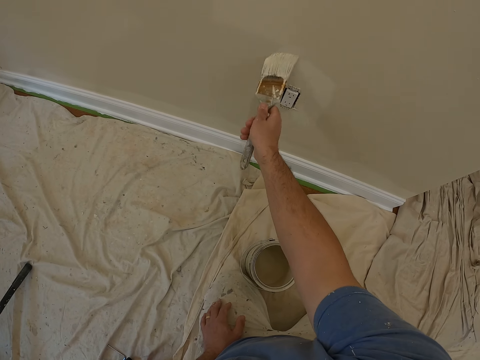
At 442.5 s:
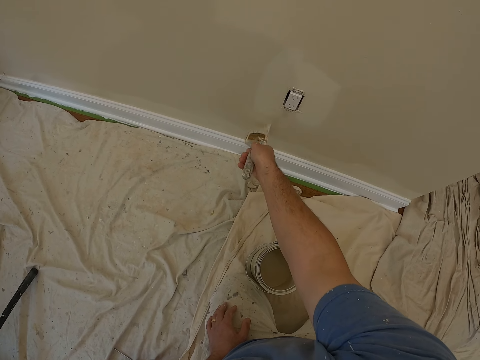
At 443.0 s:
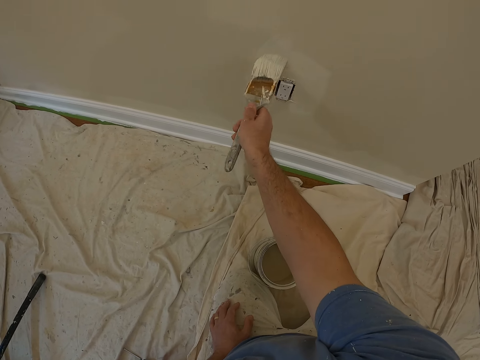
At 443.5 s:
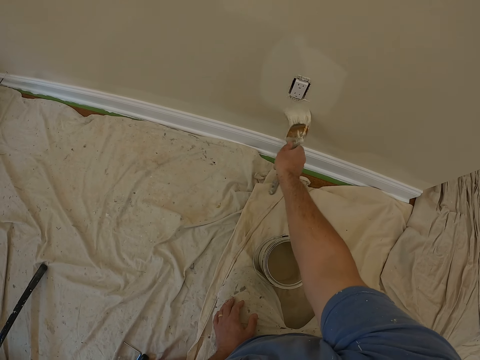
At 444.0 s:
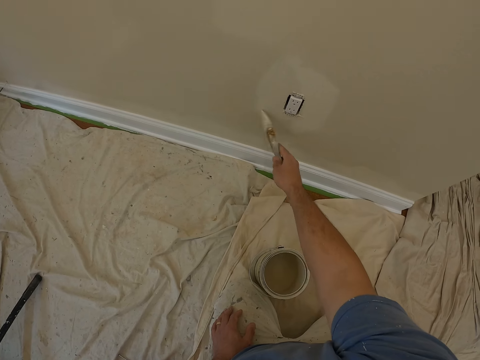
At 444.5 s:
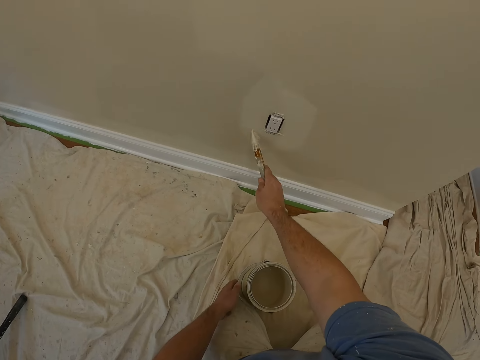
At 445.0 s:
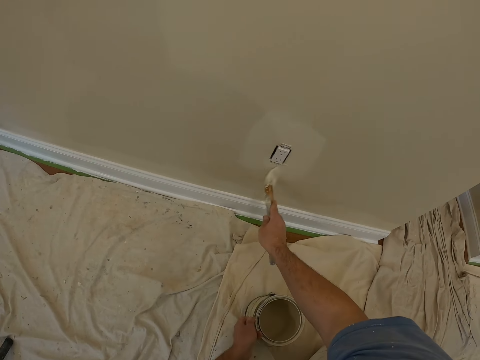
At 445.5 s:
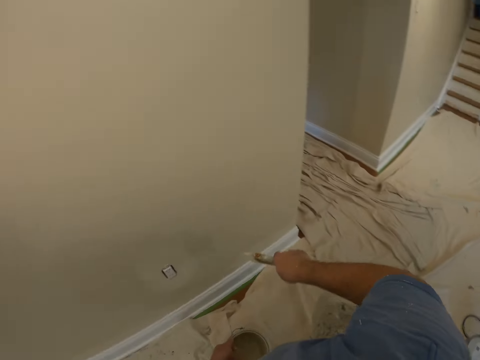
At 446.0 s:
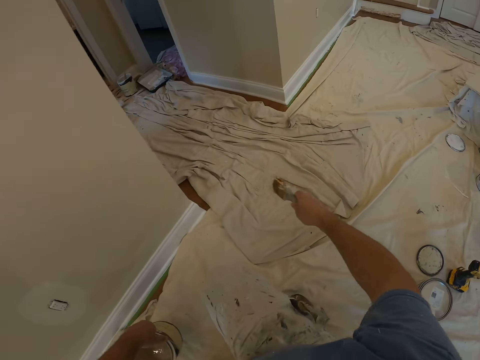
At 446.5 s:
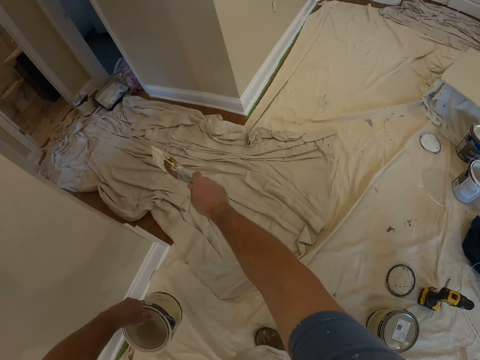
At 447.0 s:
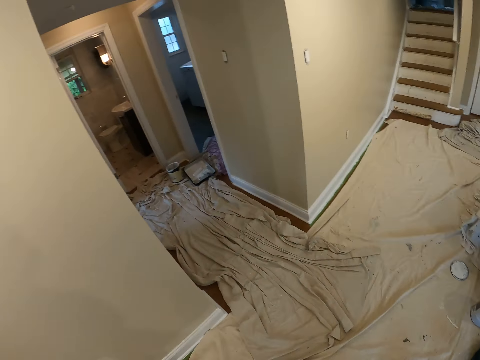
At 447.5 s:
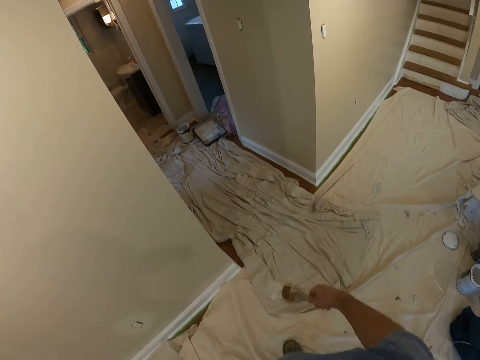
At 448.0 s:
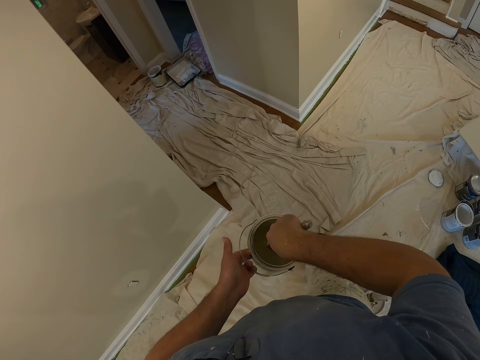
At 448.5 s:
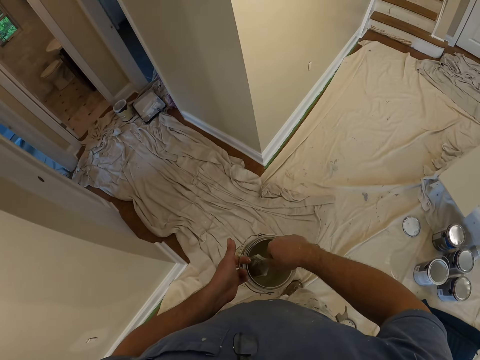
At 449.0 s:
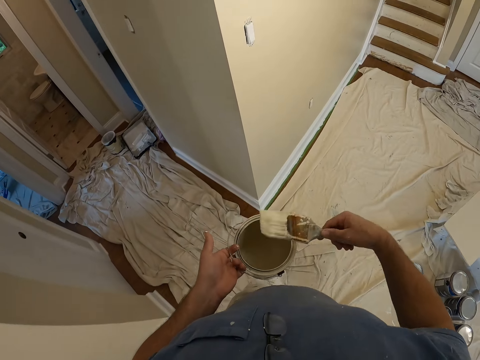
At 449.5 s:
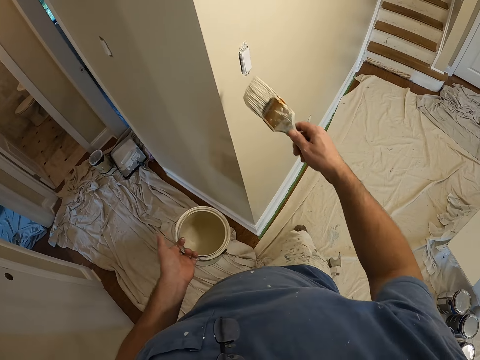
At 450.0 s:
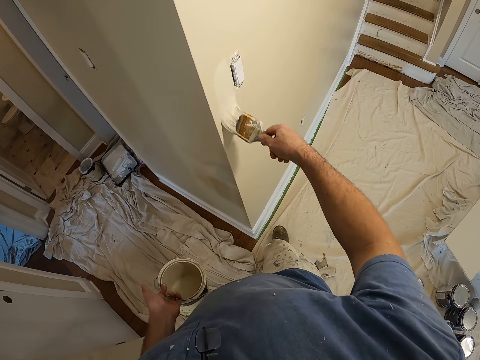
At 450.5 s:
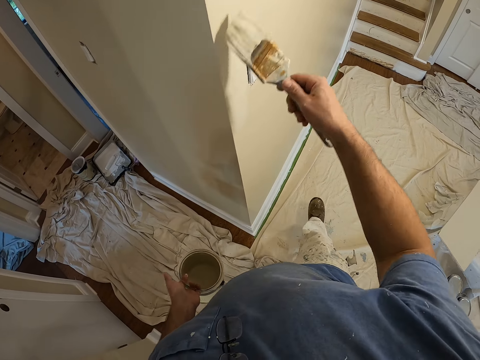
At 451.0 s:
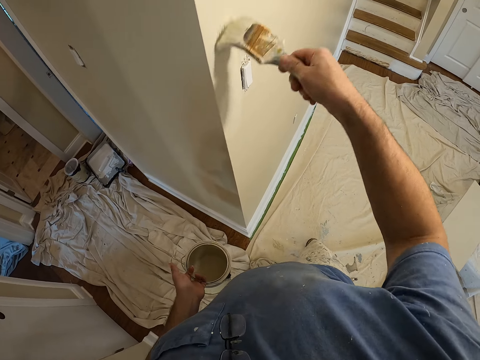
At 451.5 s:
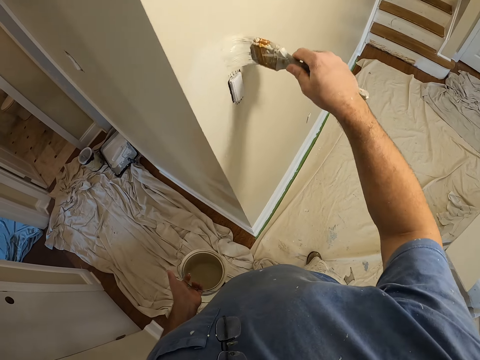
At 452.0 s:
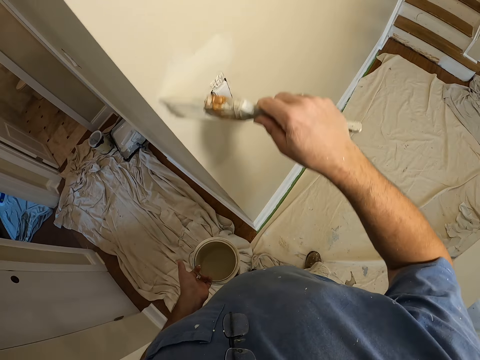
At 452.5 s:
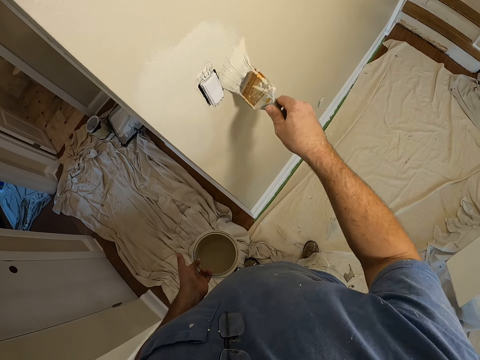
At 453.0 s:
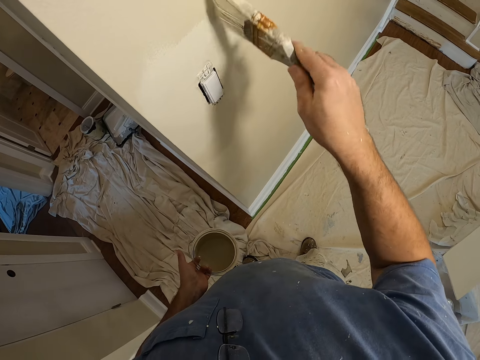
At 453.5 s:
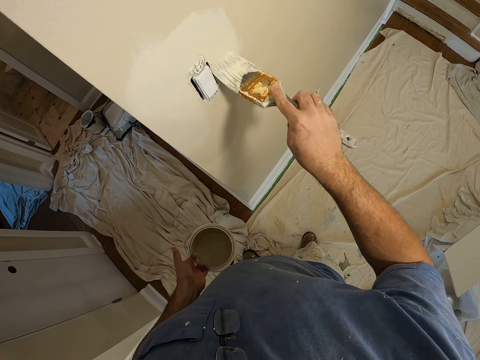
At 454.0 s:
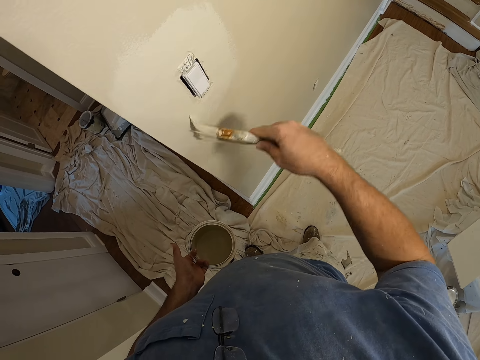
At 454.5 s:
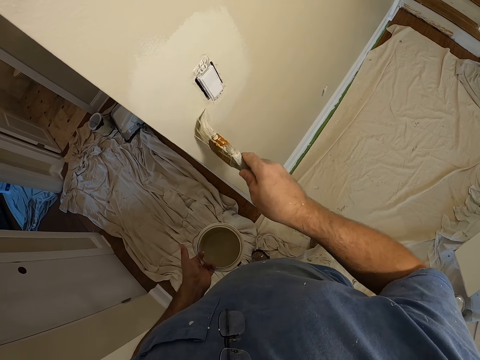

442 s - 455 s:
The camera wearer picks up the paint bucket or paint container from the floor with his left hand. He stands upright from the floor. He walks towards another wall. He dips the paint brush into the paint bucket. He shakes the brush inside the paint container. He paints the wall in the house with the paint brush. He lifts up his right foot slightly.

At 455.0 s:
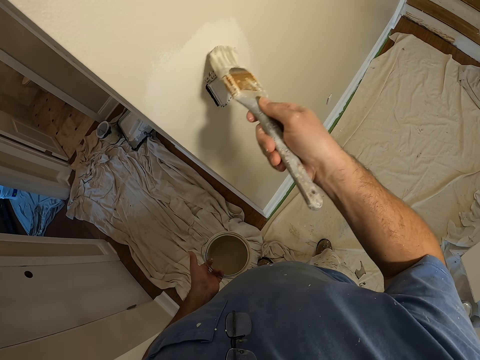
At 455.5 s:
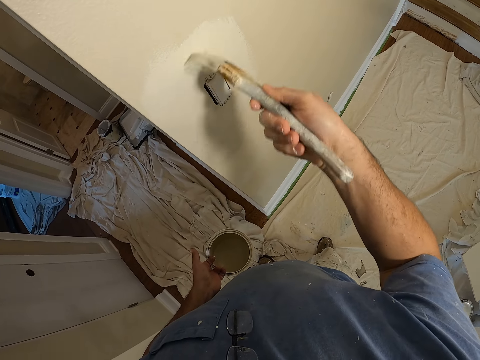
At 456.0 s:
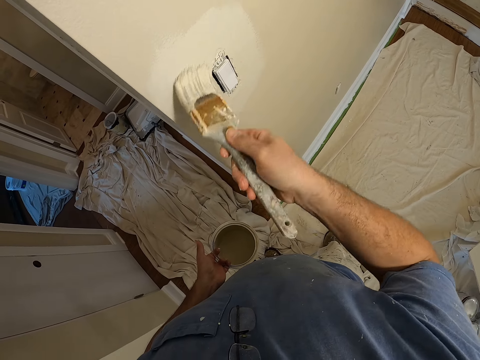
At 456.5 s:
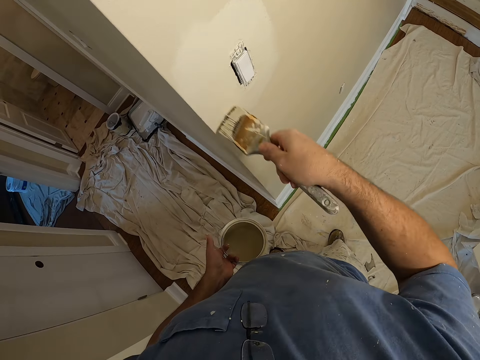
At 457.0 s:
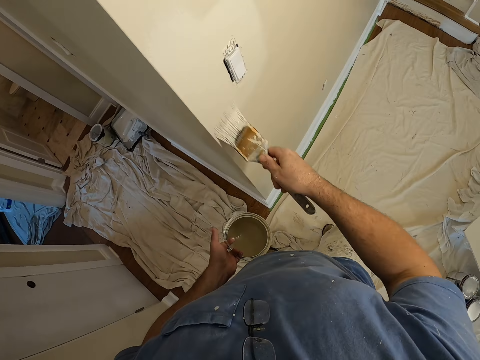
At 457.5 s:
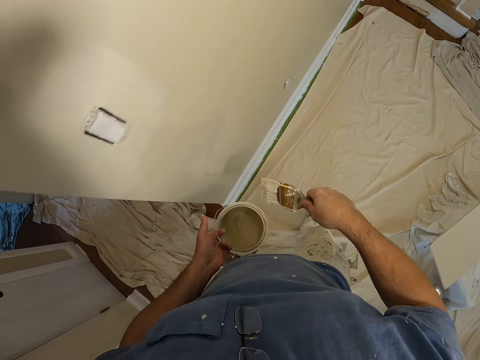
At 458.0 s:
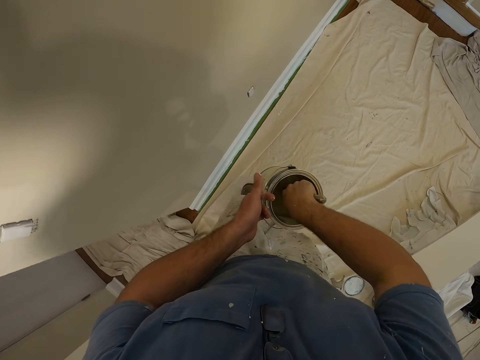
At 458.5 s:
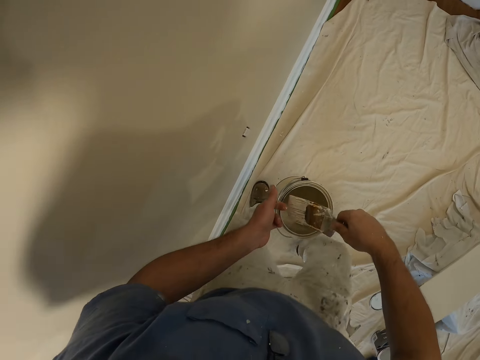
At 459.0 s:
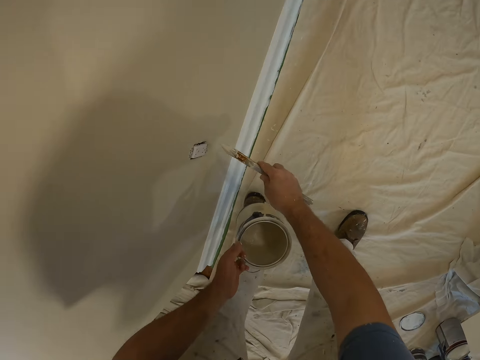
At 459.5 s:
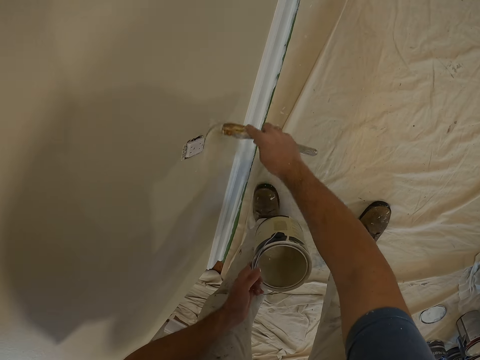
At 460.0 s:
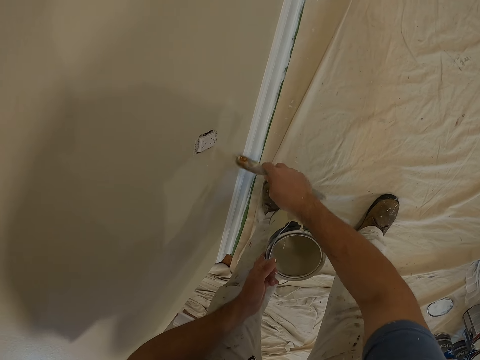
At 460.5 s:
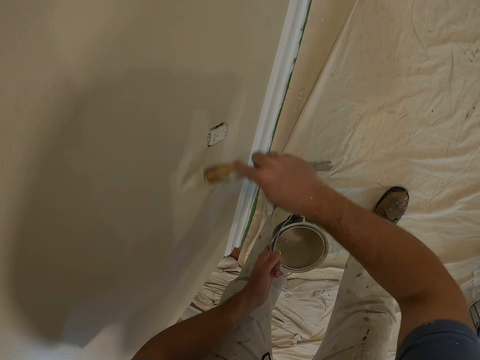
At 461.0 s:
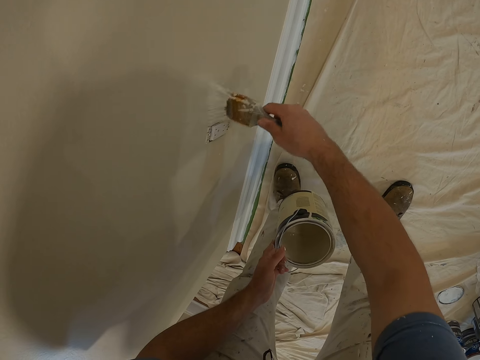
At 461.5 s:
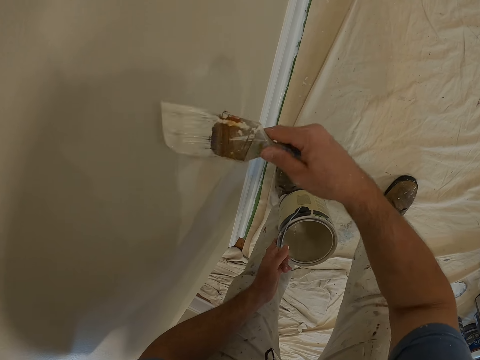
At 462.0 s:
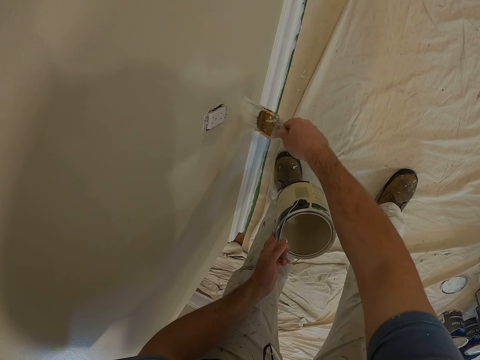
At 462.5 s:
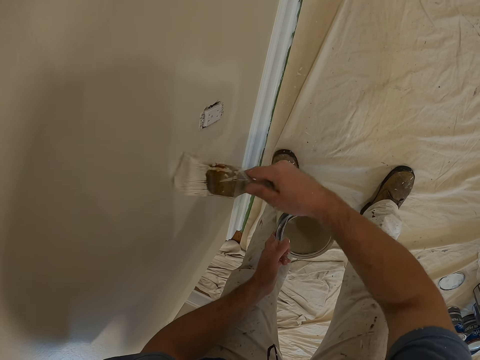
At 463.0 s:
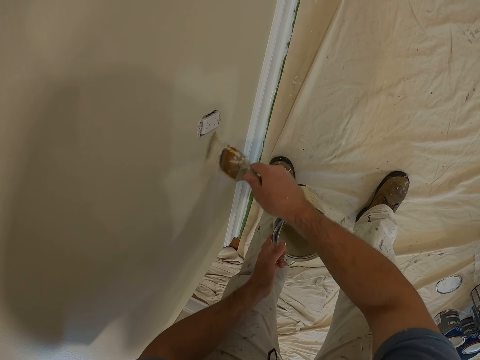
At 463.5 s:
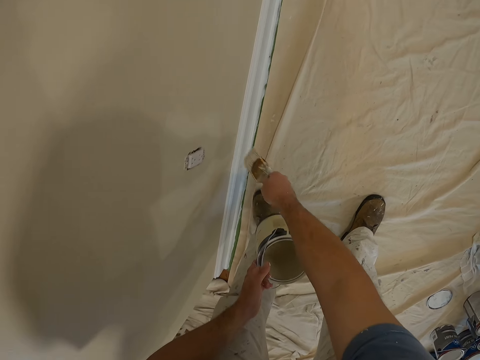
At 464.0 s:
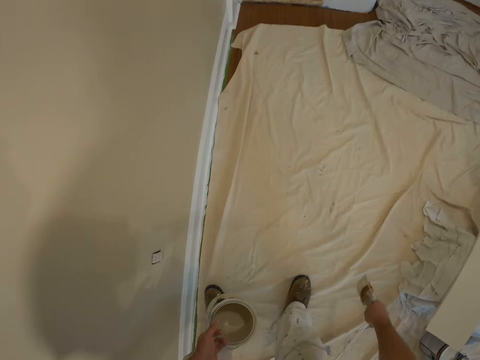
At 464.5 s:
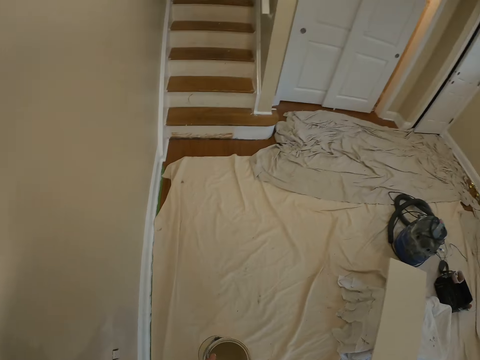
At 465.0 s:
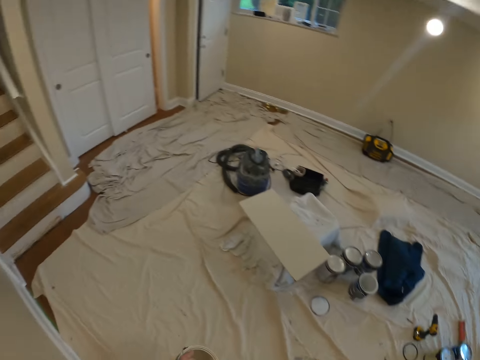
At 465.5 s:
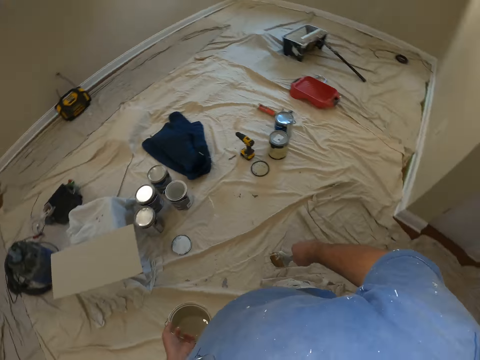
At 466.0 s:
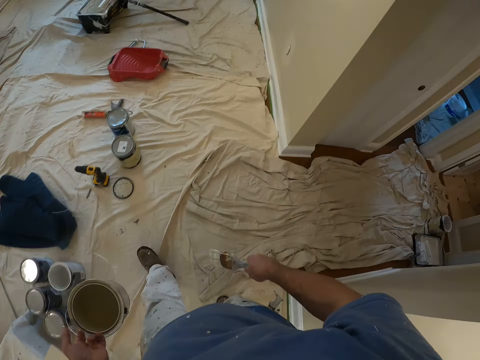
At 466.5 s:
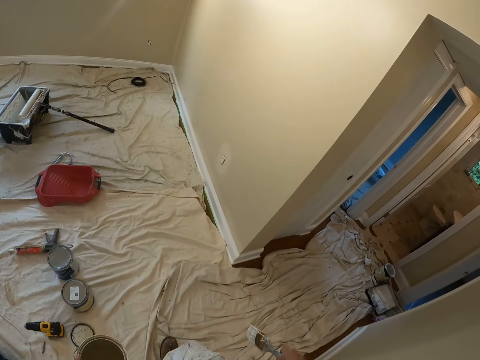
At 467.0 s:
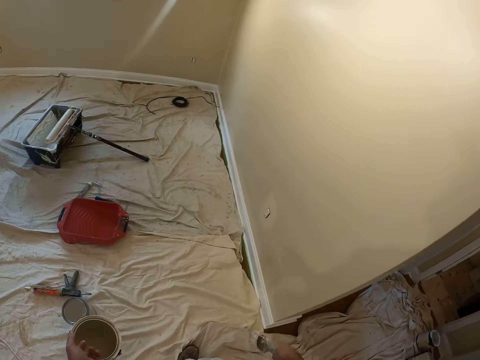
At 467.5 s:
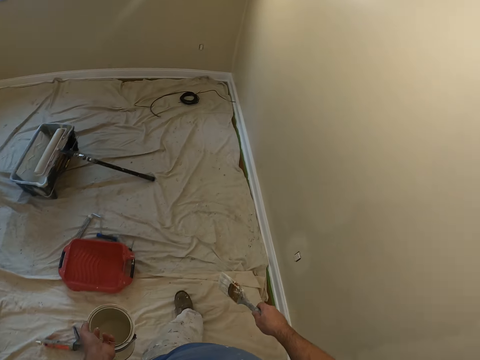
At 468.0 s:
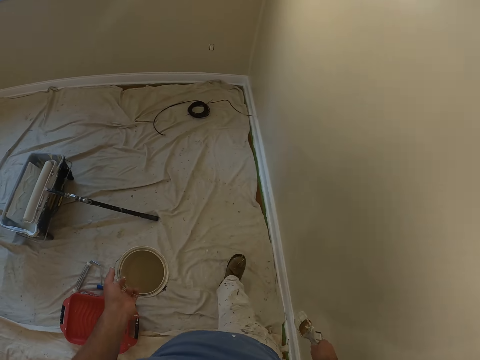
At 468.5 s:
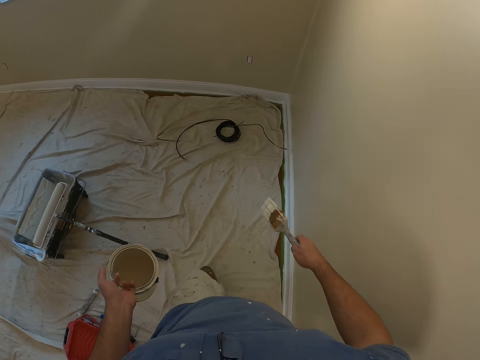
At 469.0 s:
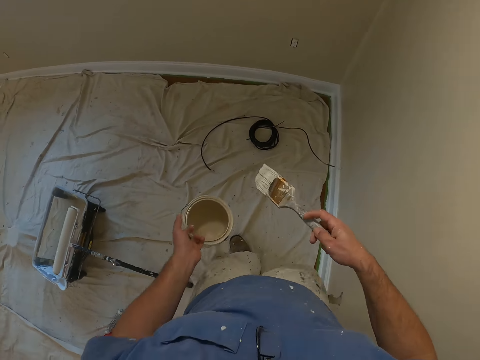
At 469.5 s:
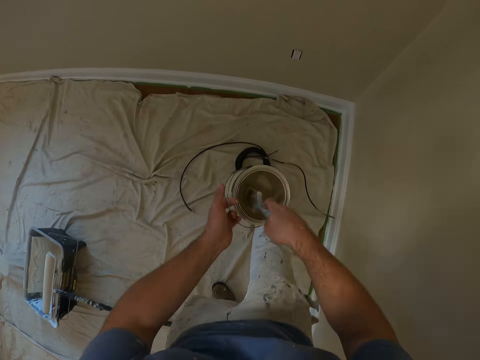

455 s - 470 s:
The camera wearer steps towards the wall and walks along the wall. They dip the paint brush into the paint bucket. They bend down slightly. They paint the wall in the house with the paint brush. They stand upright, walk from the wall, turn around and walk in the room.
